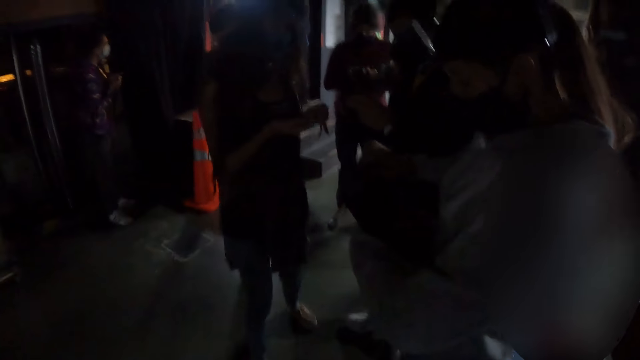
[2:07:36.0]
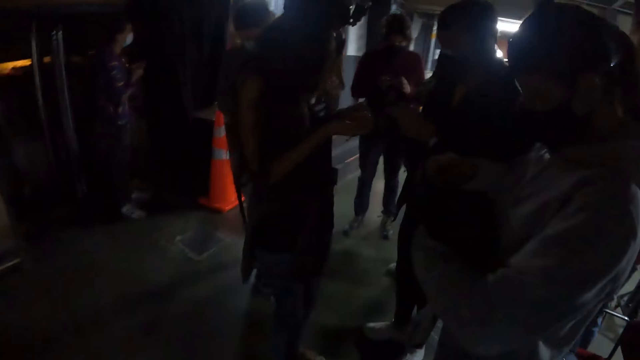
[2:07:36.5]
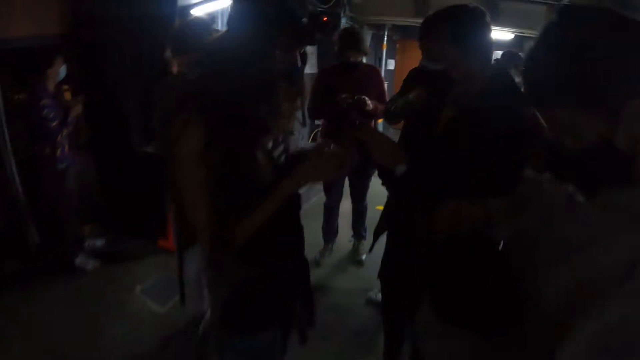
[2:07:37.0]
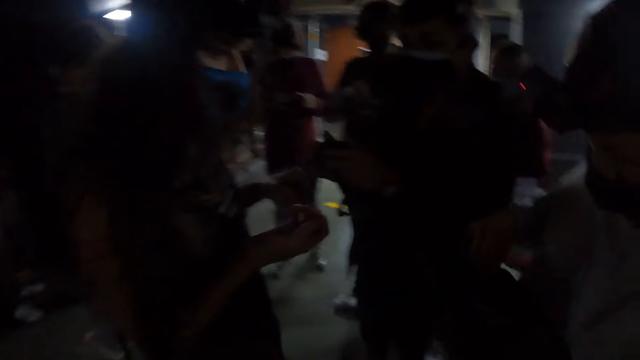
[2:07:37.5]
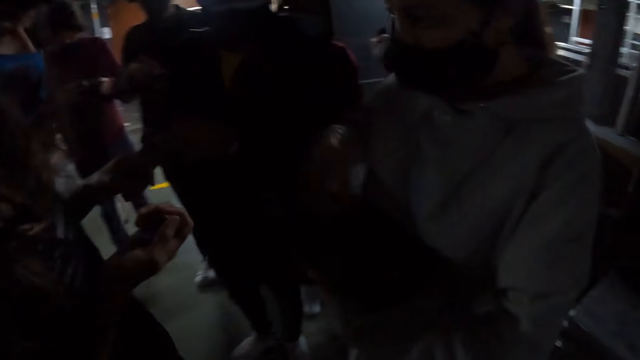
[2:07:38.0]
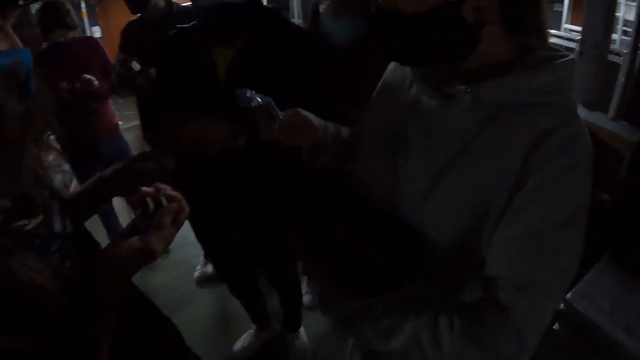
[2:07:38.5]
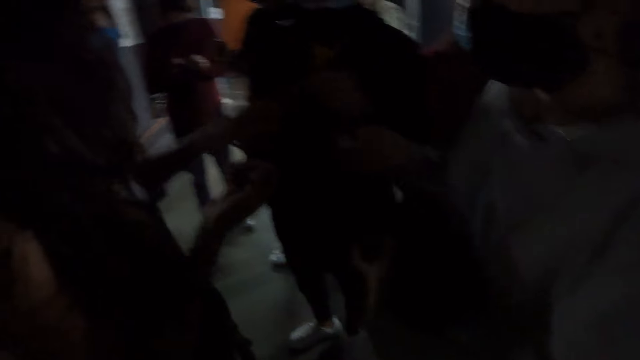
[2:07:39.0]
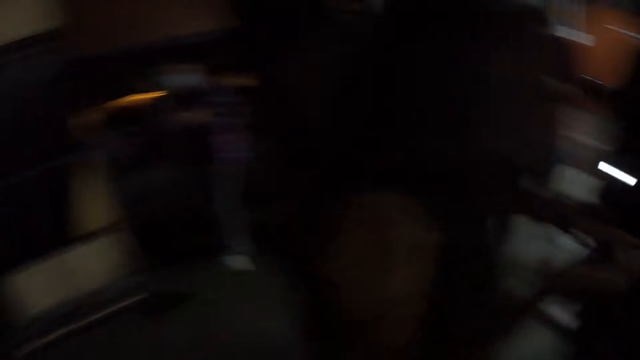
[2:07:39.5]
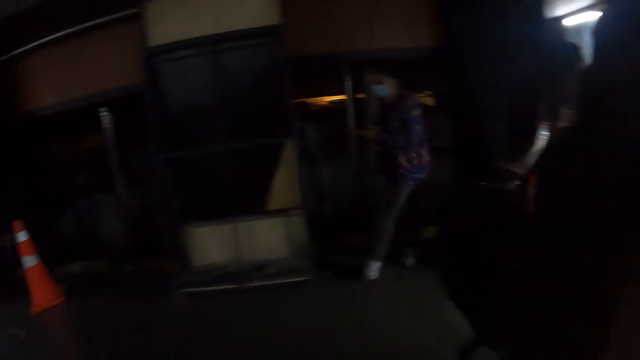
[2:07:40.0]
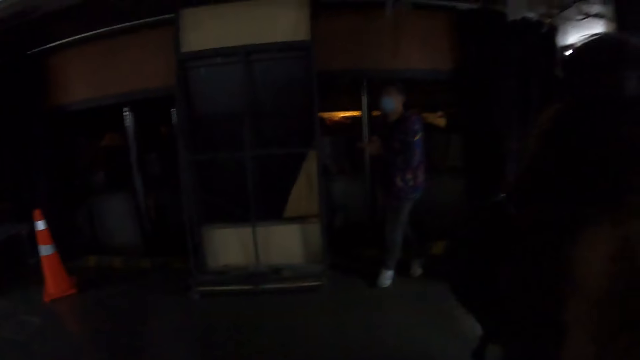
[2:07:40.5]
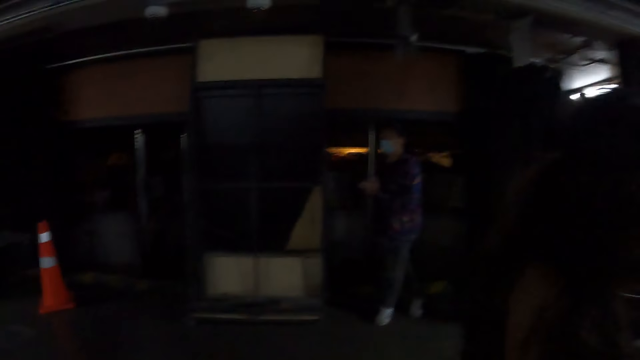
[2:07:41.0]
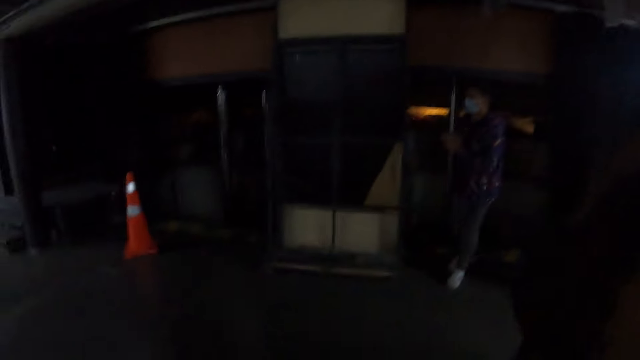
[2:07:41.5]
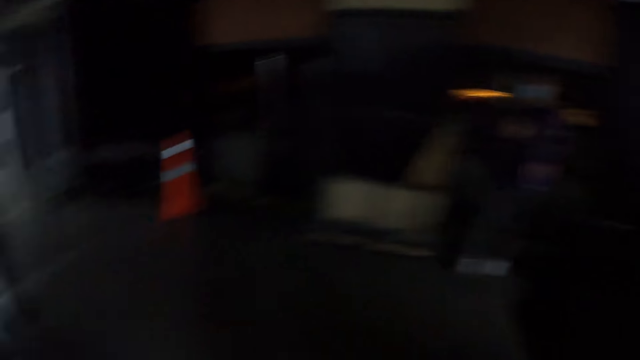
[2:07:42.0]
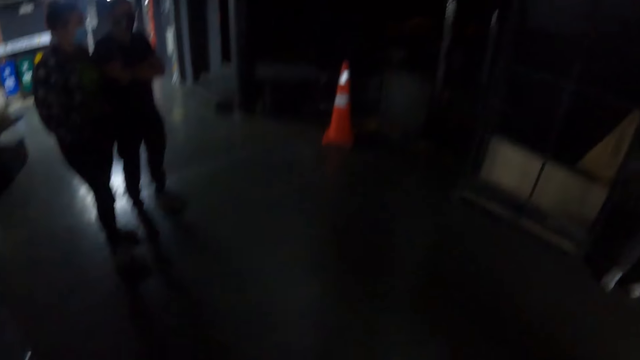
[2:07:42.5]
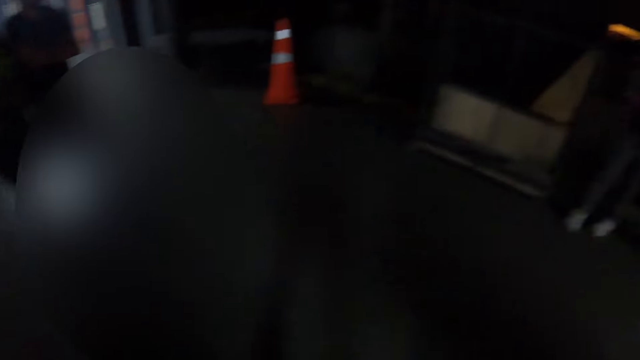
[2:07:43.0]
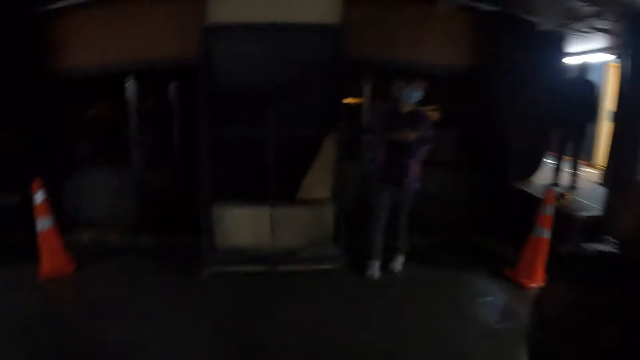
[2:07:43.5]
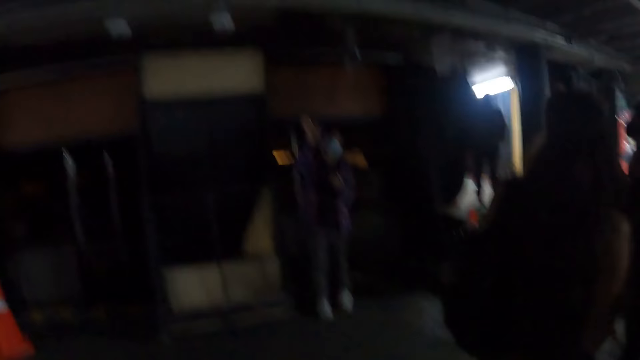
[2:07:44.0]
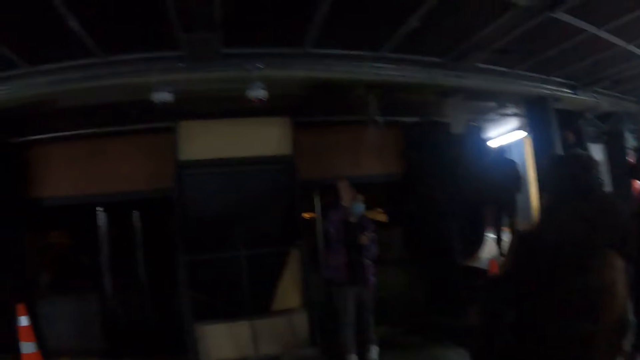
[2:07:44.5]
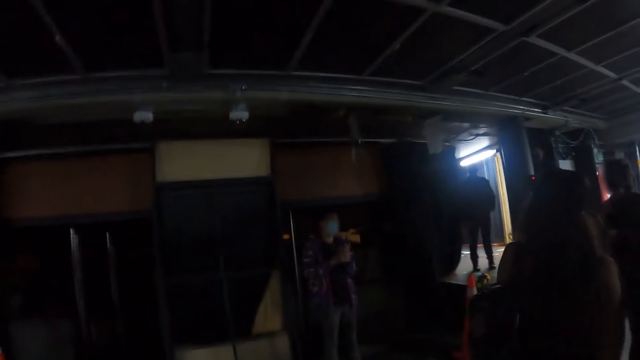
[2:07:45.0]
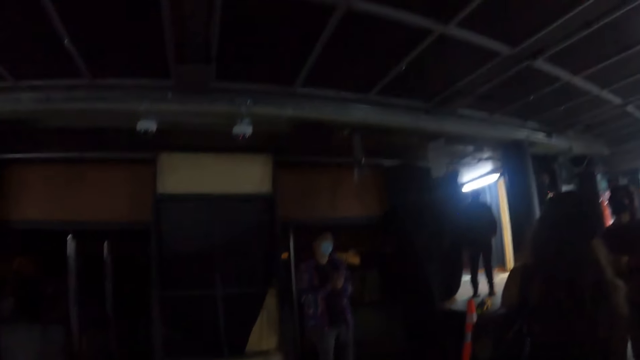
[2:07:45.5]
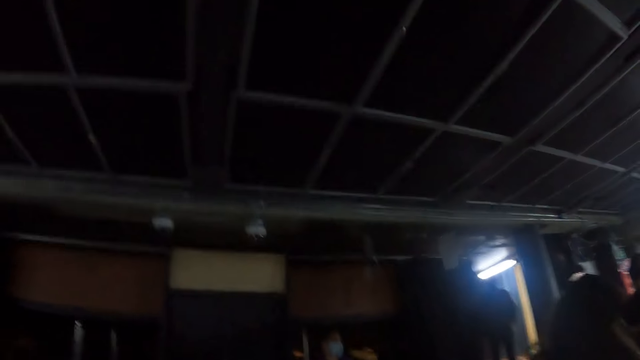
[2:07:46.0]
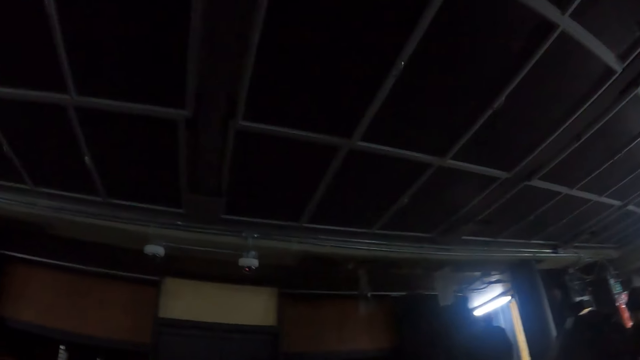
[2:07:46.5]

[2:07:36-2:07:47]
The camera wearer looks around.

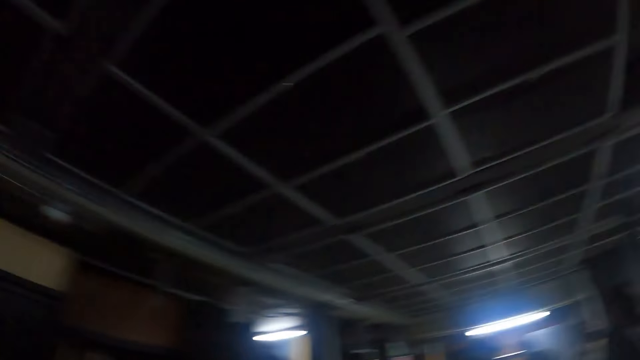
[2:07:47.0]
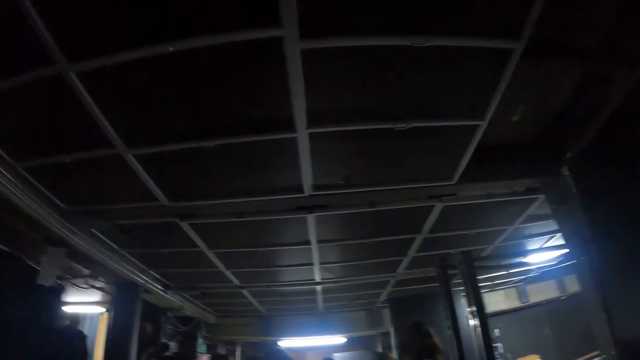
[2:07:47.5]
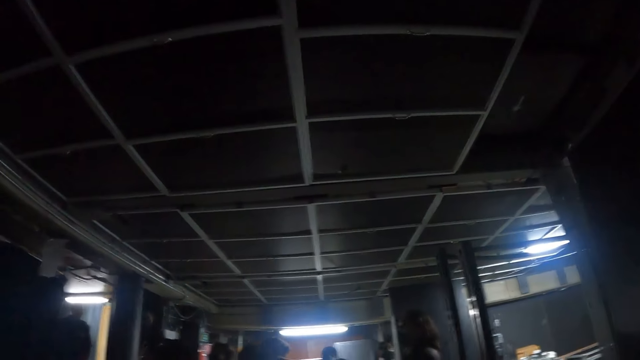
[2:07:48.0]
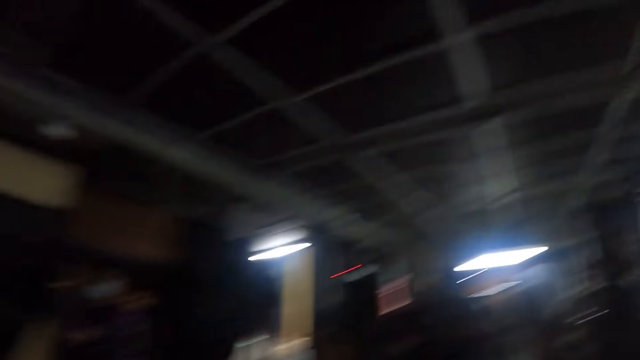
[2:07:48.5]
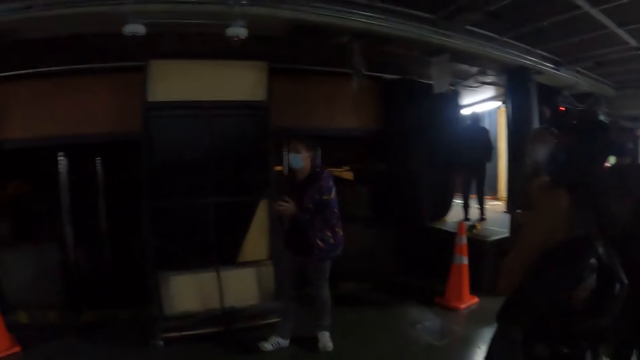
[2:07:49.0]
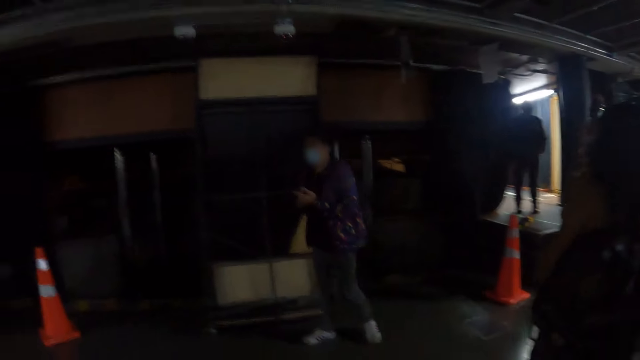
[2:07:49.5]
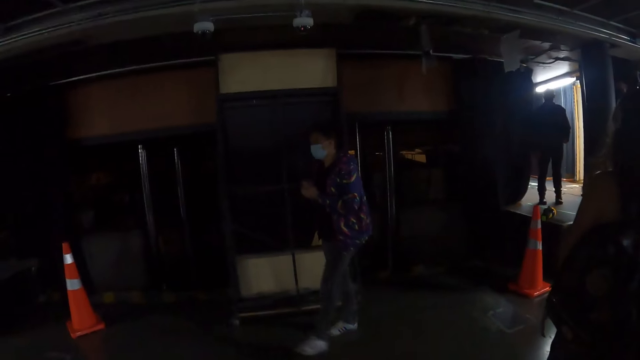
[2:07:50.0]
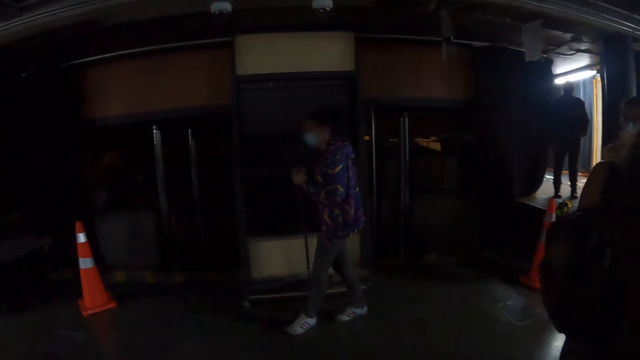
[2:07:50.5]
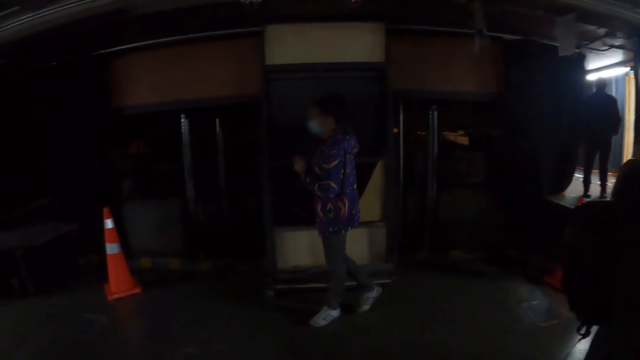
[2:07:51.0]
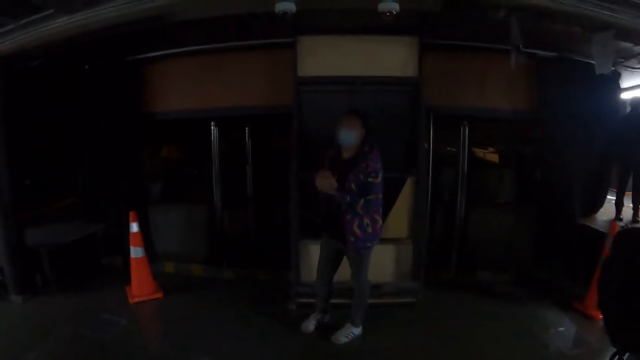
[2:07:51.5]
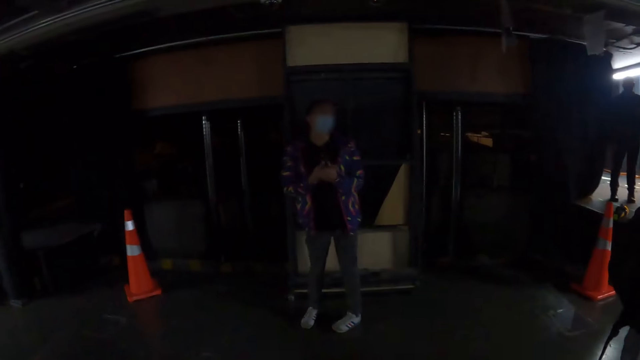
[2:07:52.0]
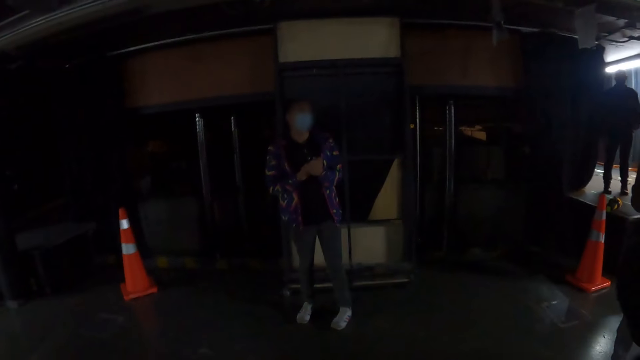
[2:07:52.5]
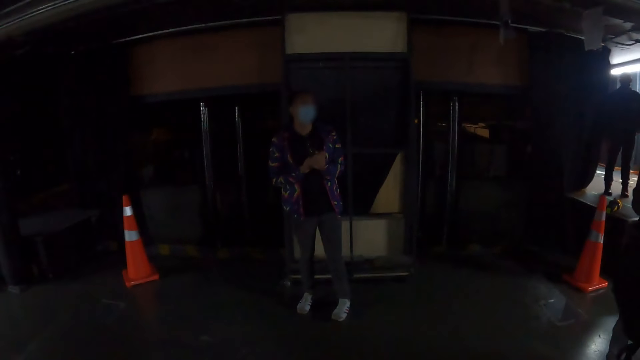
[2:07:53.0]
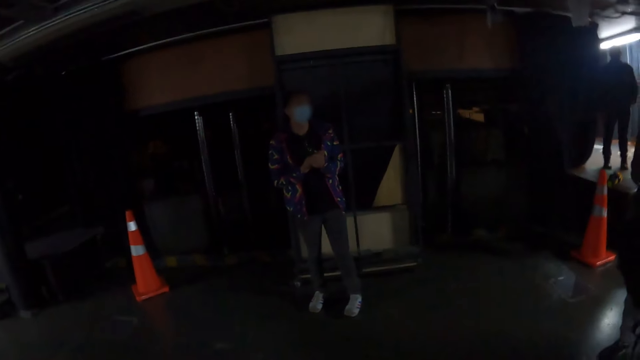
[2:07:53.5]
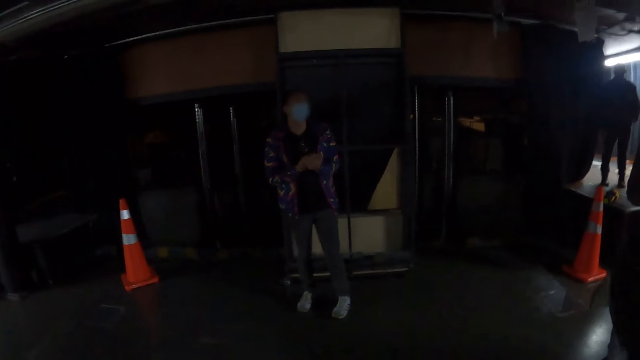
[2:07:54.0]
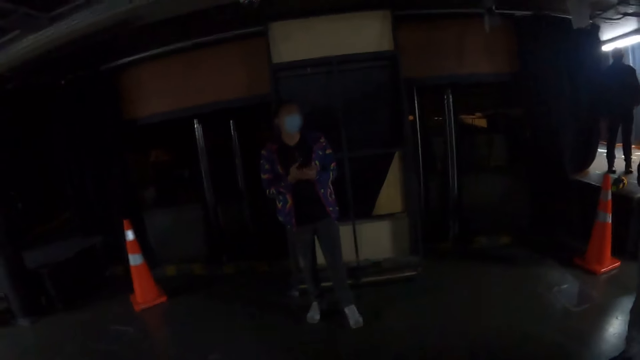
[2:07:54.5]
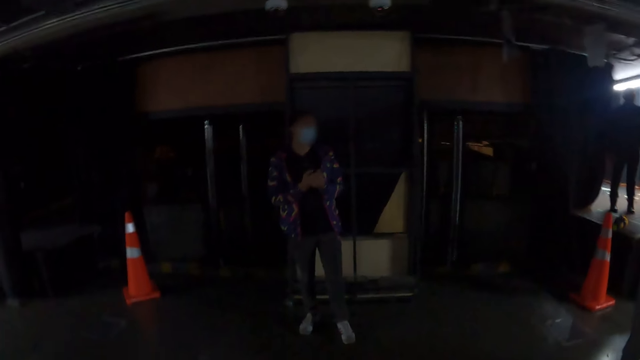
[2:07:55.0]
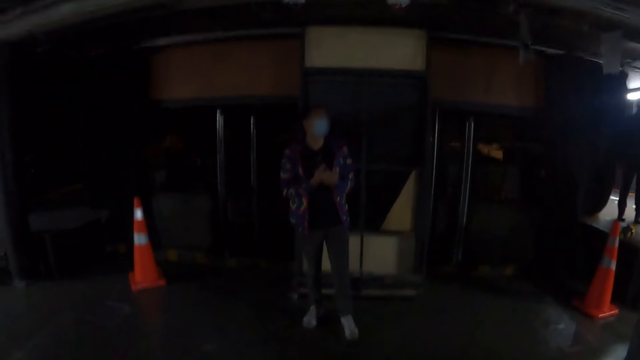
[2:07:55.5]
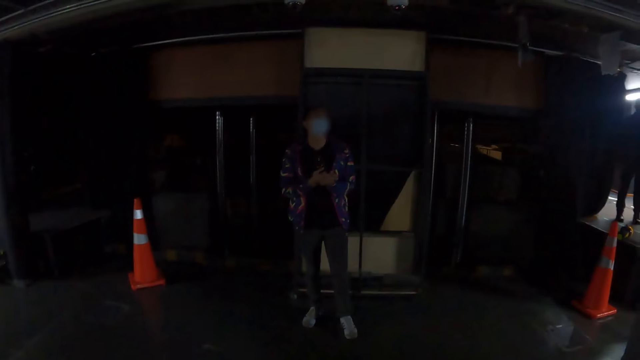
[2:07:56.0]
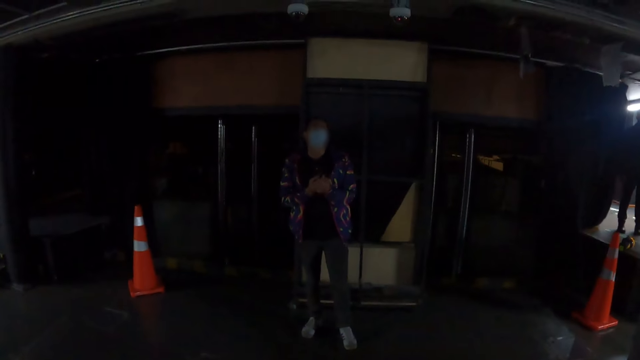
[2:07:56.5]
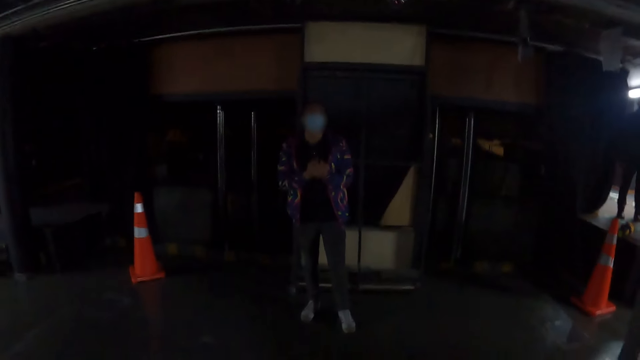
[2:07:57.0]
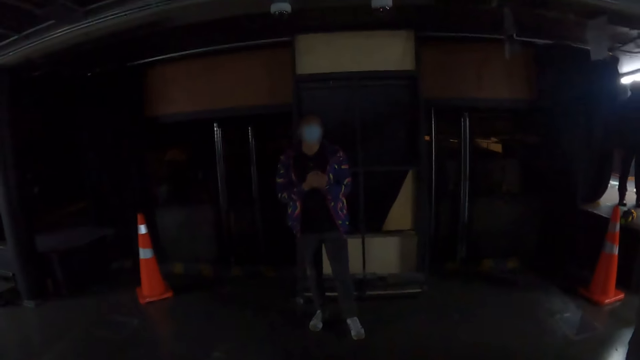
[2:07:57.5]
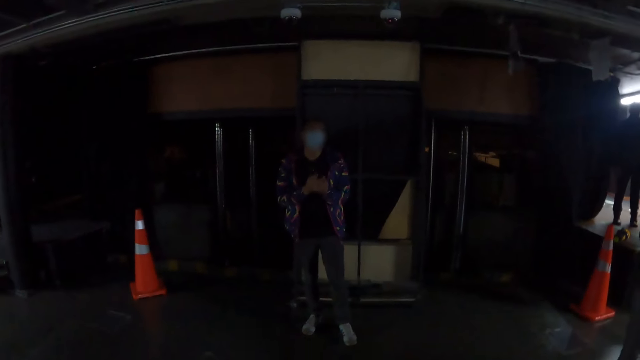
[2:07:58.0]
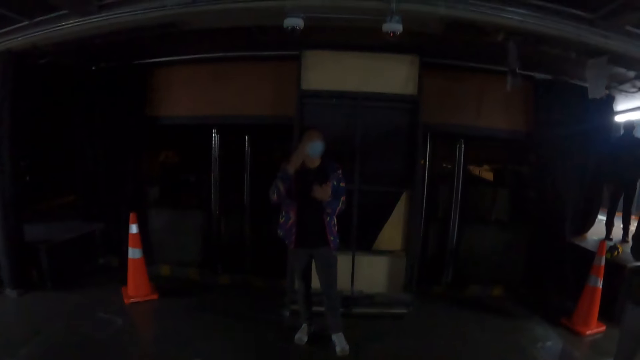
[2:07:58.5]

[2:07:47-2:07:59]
The camera wearer stares at a woman. The woman makes hand gestures.
